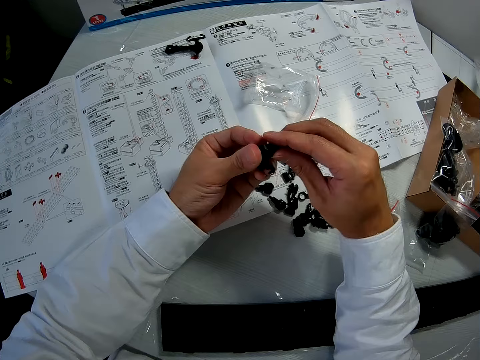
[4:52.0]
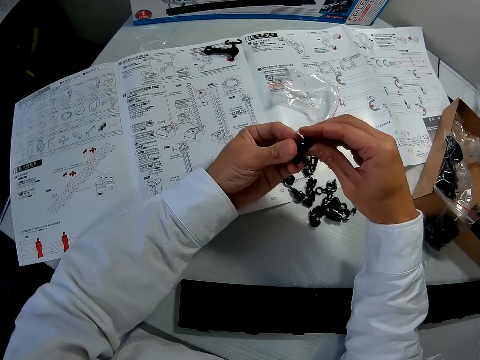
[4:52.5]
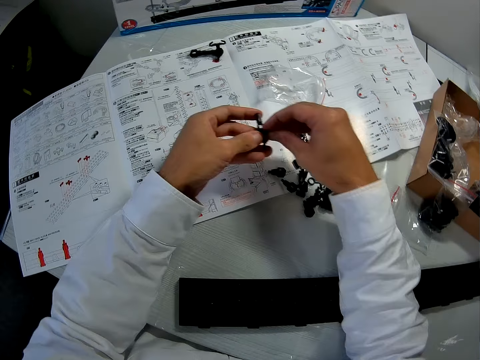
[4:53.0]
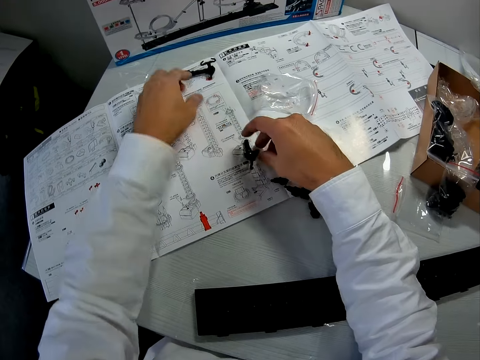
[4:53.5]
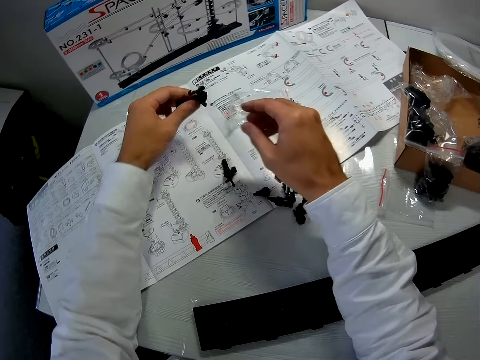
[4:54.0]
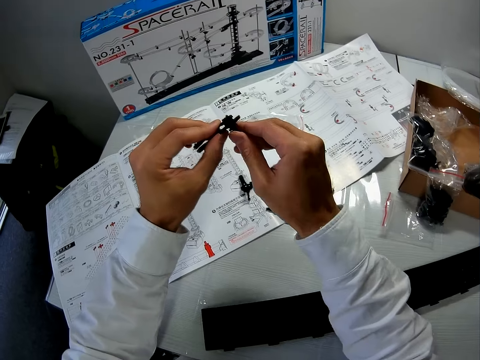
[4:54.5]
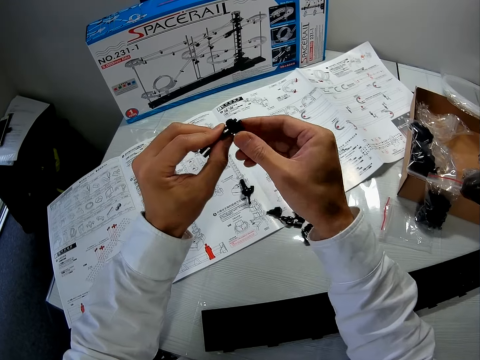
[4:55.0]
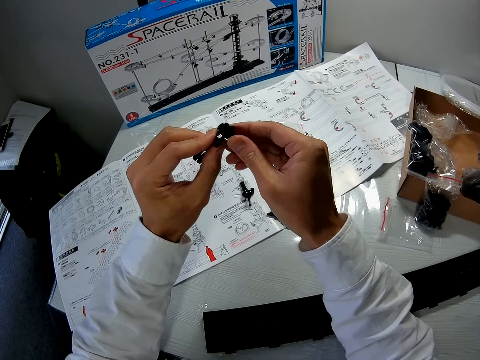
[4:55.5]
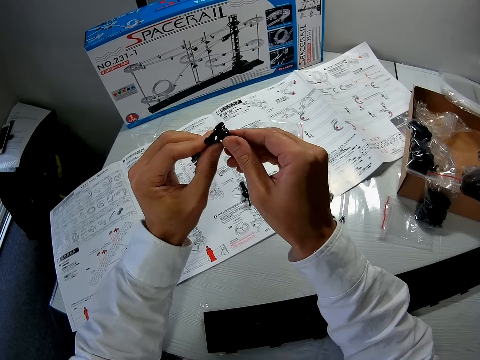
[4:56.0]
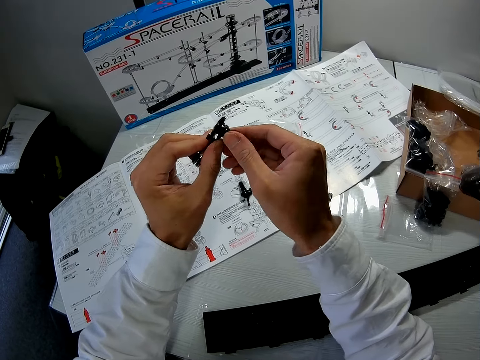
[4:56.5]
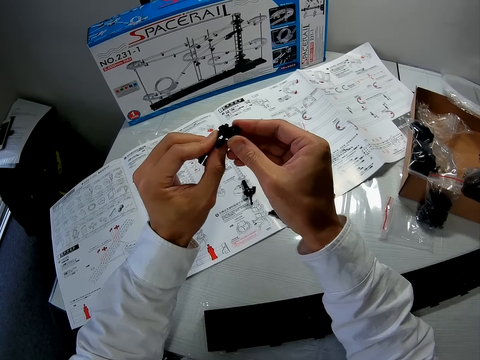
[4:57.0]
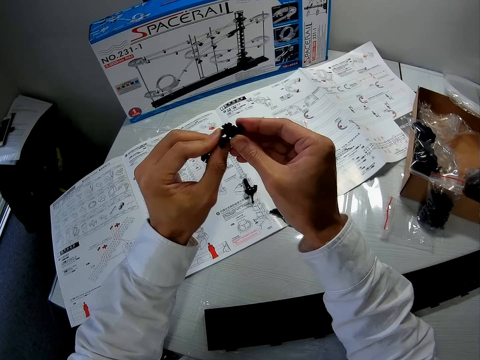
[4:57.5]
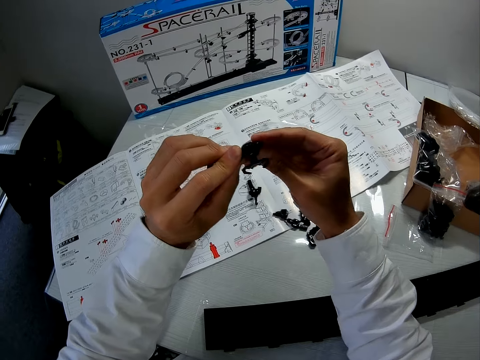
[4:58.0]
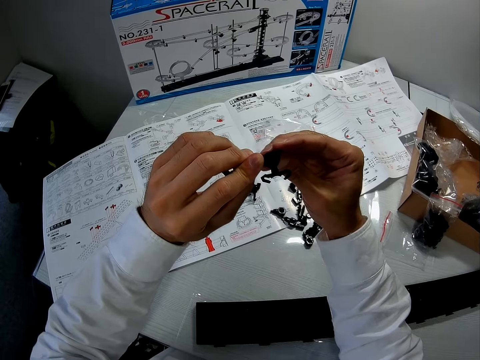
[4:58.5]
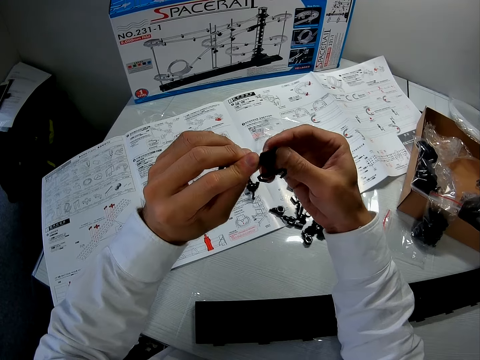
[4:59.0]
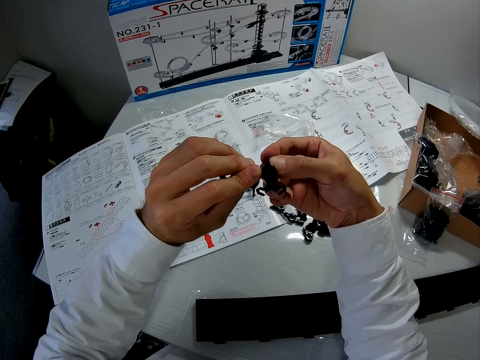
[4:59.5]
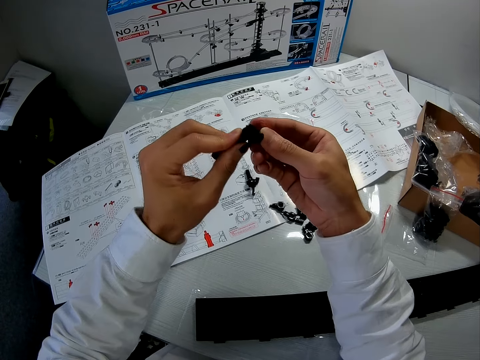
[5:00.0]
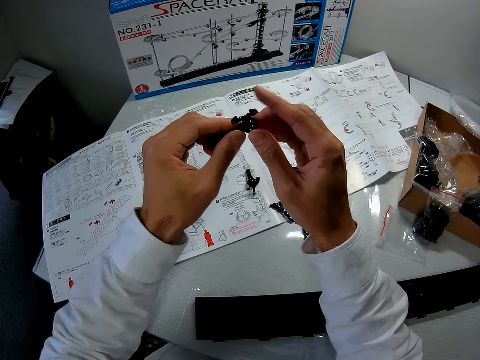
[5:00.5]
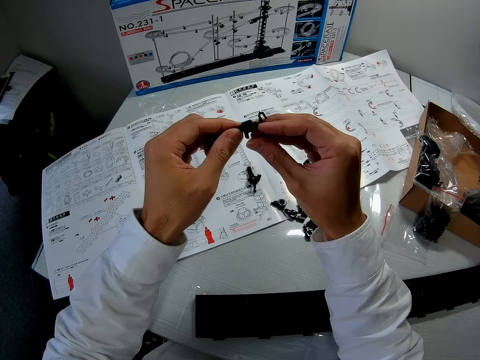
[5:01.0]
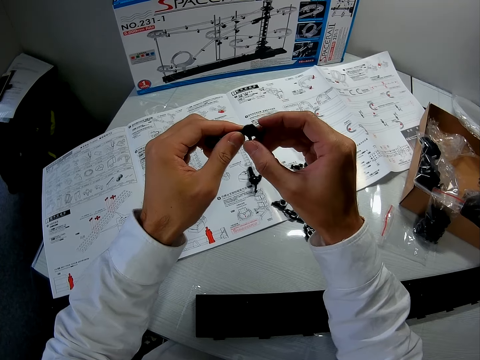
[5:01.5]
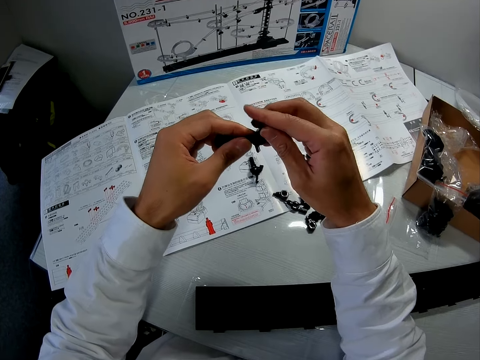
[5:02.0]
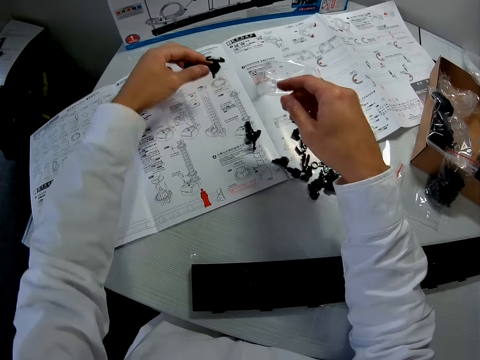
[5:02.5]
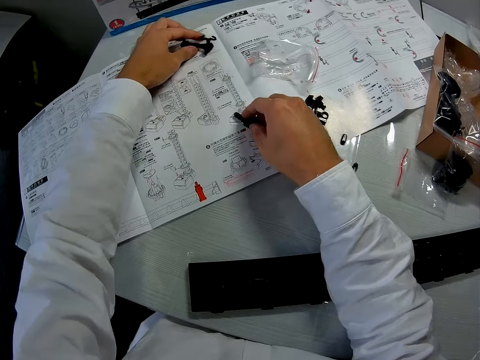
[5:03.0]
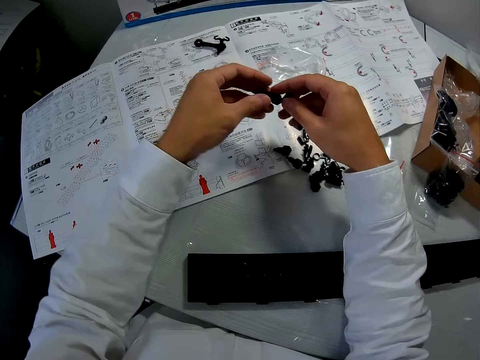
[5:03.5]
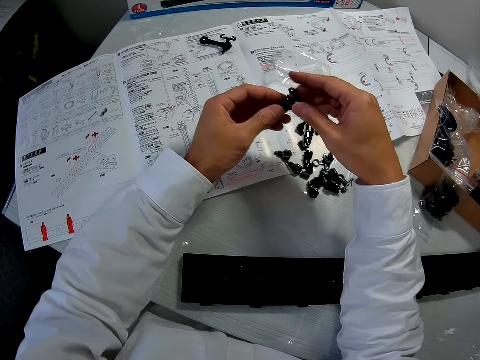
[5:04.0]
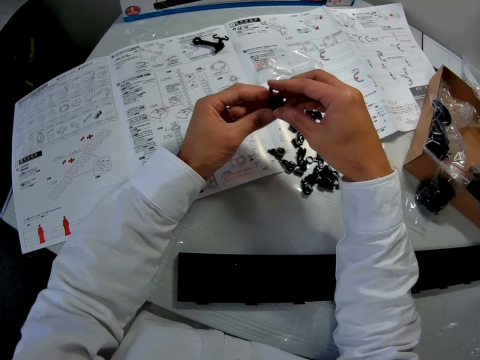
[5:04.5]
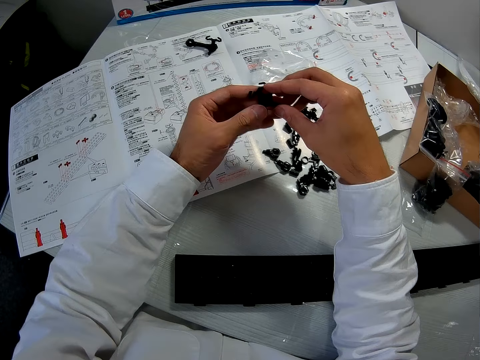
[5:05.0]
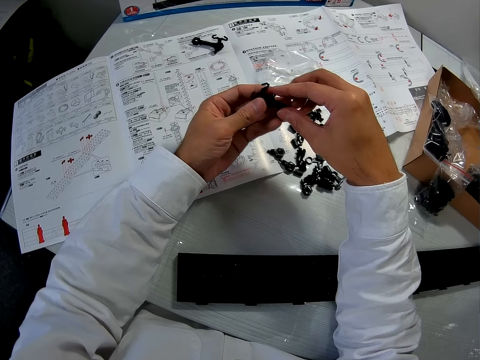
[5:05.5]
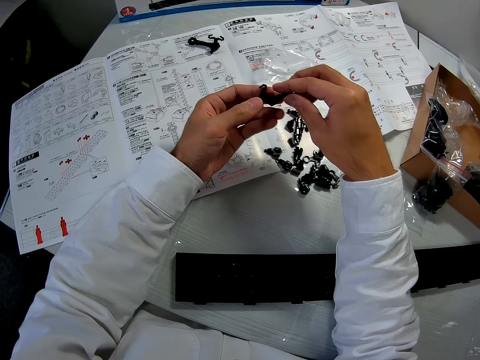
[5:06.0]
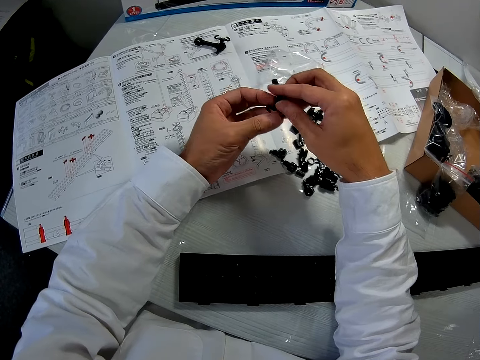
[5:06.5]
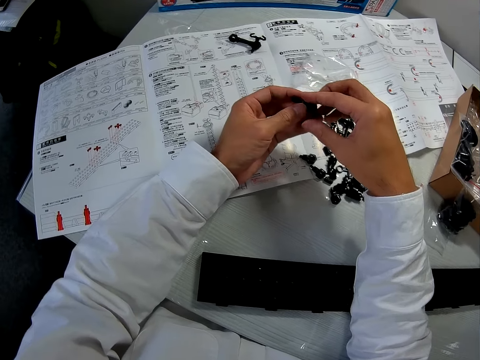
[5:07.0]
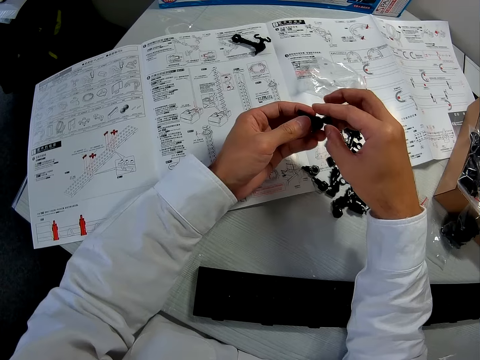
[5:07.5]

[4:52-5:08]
The camera wearer places the Lego on the manual. He moves his hand forward and picks up another Lego piece from the table. He holds the Lego piece with both his hands. He fixes the Lego piece with his hand. He pushes the Lego towards him. He fixes the Lego with his hand. He lowers his hand towards the manual. He places the Lego on the manual. He picks up the first piece from the table. He holds the Lego piece with his hands. He moves the Lego around between his hands. He examines the piece.

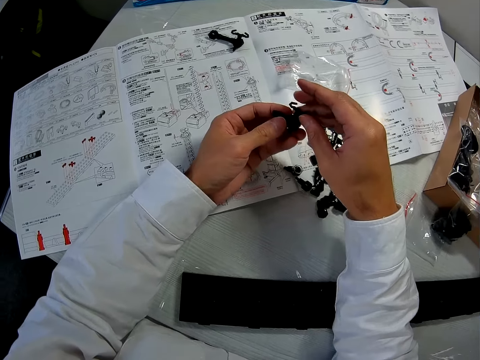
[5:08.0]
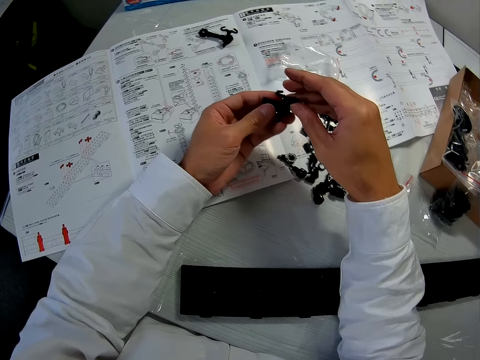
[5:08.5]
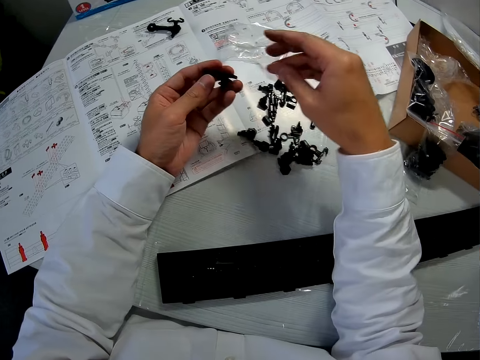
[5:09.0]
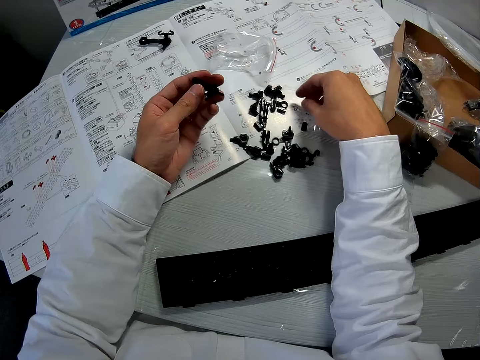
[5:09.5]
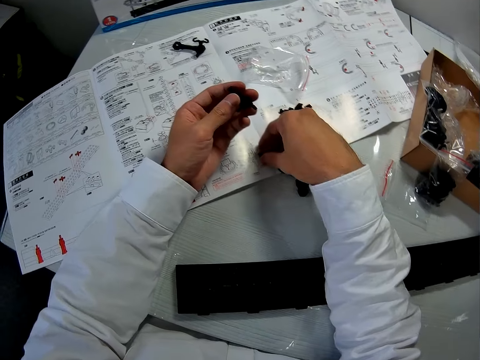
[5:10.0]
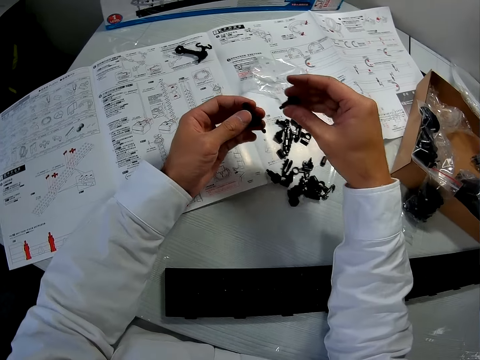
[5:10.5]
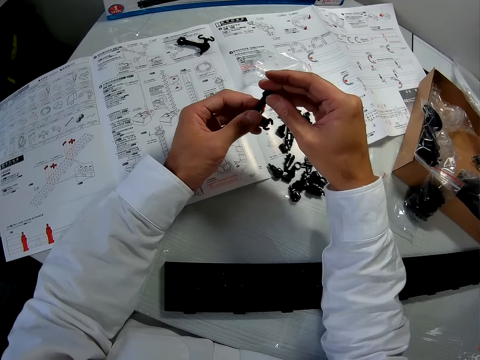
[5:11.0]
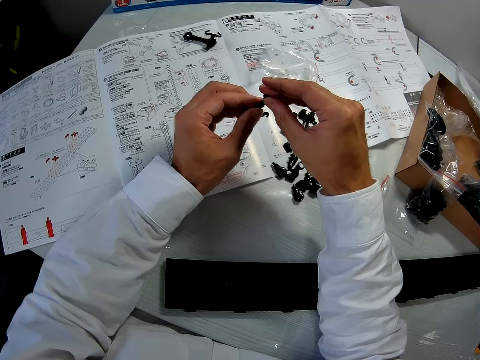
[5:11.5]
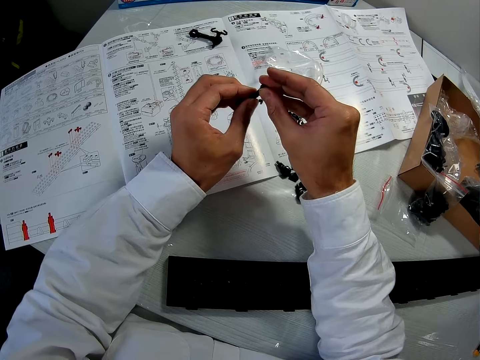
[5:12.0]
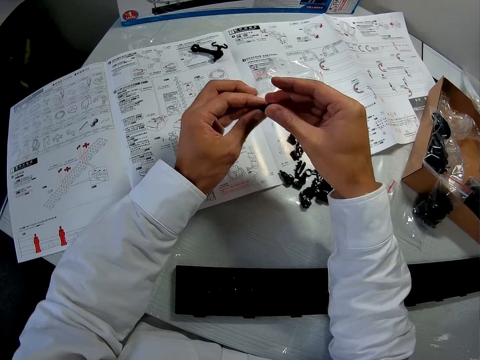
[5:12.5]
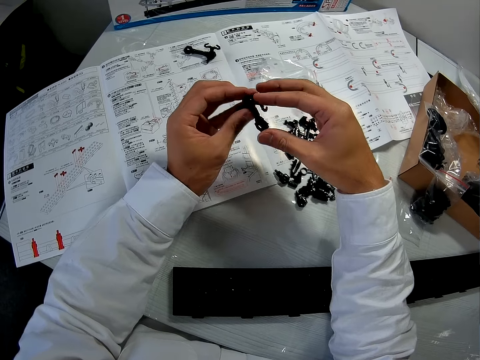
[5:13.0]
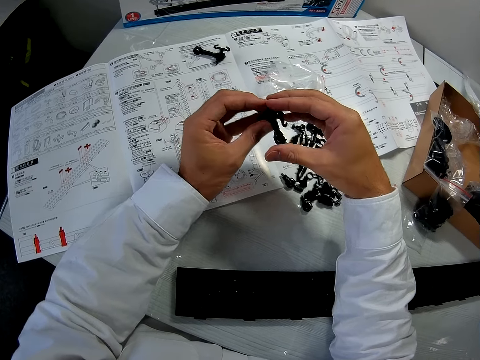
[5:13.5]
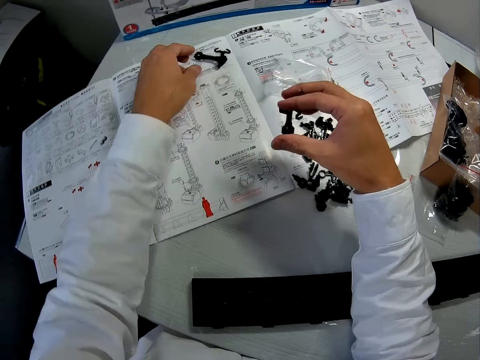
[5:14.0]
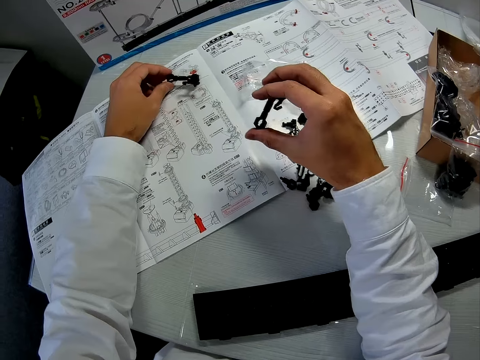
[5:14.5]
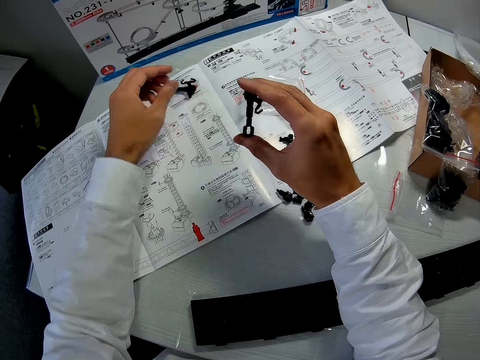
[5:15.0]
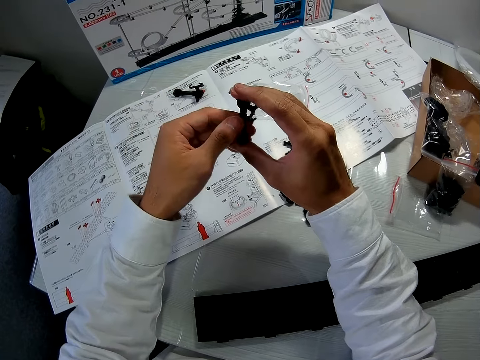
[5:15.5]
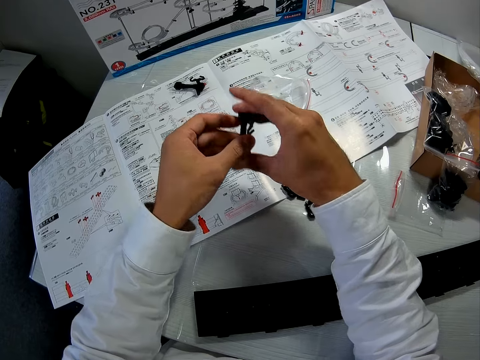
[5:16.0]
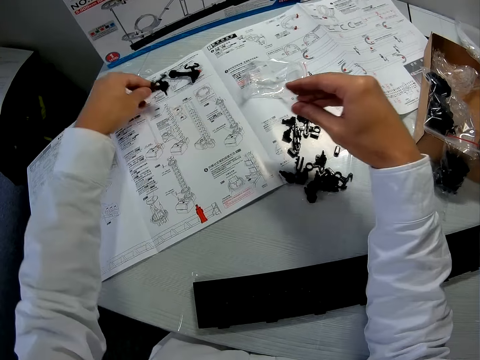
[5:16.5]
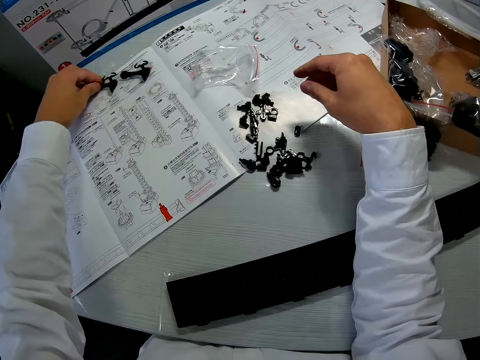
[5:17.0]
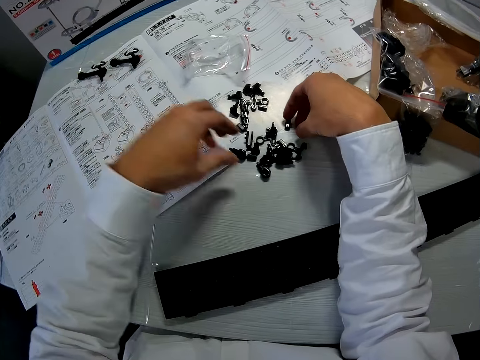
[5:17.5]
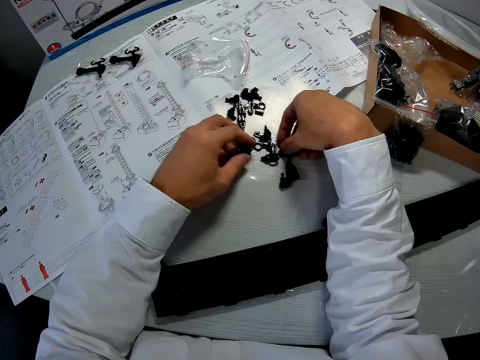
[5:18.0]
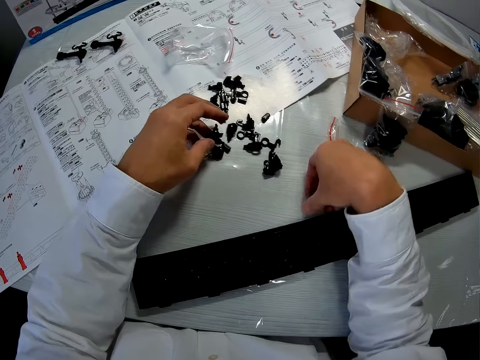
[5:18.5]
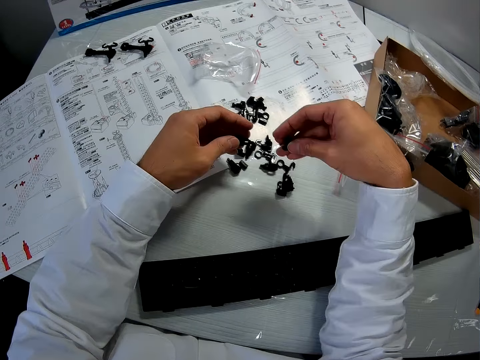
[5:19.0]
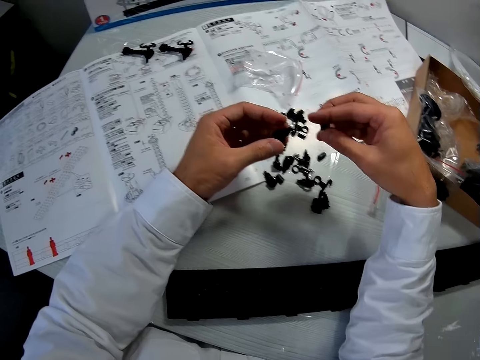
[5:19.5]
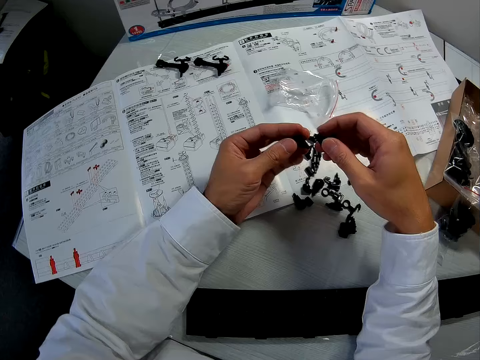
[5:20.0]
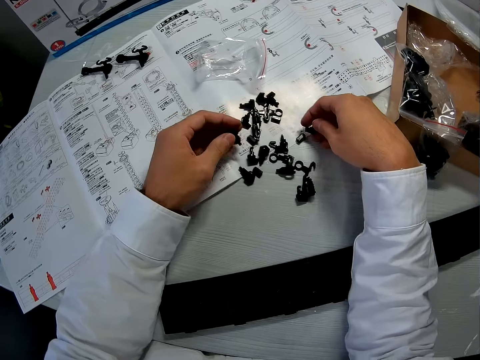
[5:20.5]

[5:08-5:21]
The camera wearer lowers his hand towards the manual. He picks up another piece from the table. He joins the two Lego pieces together. He moves his hand forwards and picks up the Lego piece. He touches the second piece on the table. He lets go of the Lego piece and moves his hand towards him. He holds the Lego piece with both his hands. He moves the first piece from his right hand to his left hand. He lets go of the Lego piece, moves his hand forwards and places the Lego on the manual. He moves his hand towards him and scatters the Lego pieces with his hands. He picks up another piece from the table with his left hand. He picks up another piece from the table with his right hand.
